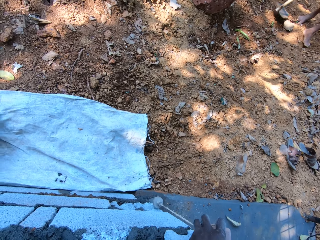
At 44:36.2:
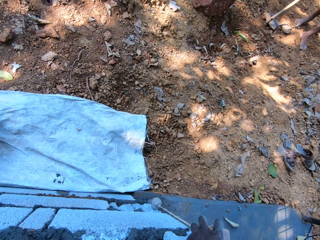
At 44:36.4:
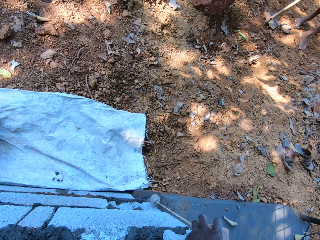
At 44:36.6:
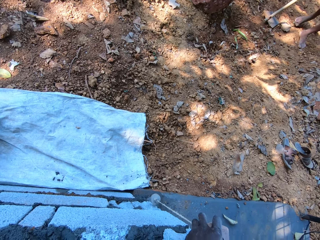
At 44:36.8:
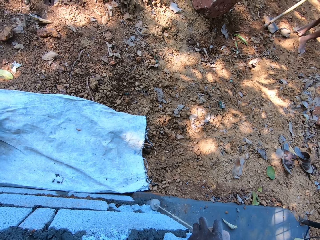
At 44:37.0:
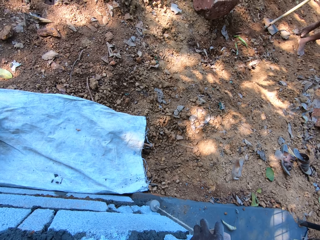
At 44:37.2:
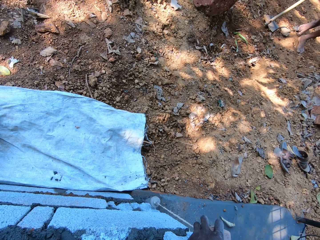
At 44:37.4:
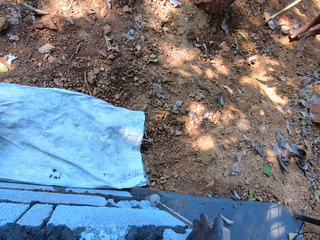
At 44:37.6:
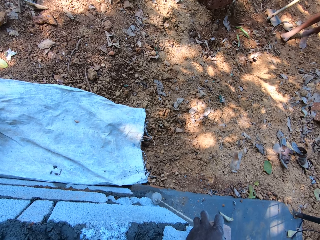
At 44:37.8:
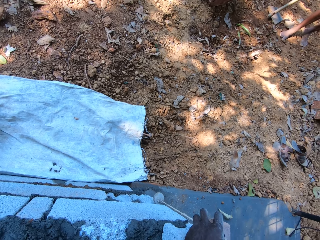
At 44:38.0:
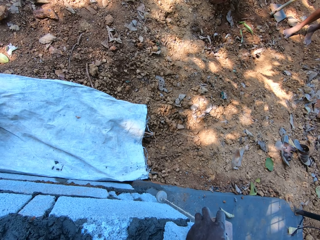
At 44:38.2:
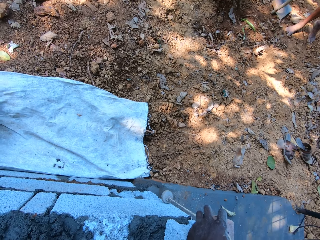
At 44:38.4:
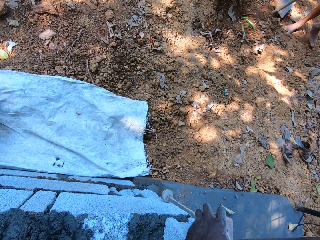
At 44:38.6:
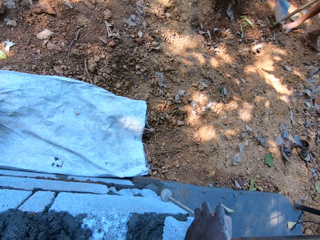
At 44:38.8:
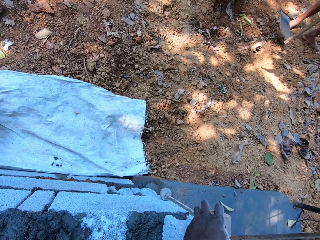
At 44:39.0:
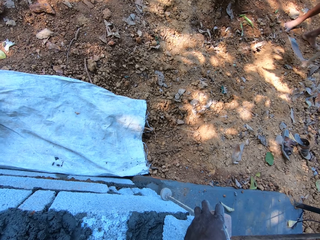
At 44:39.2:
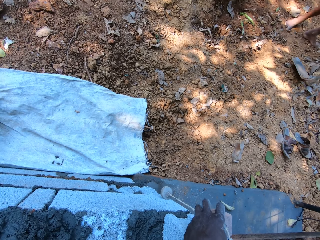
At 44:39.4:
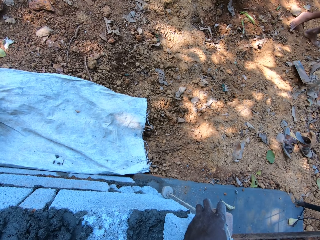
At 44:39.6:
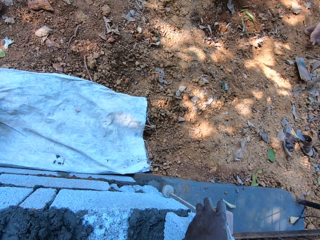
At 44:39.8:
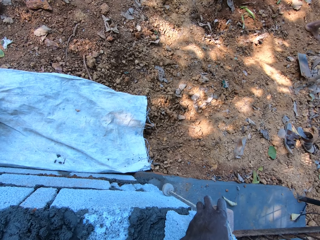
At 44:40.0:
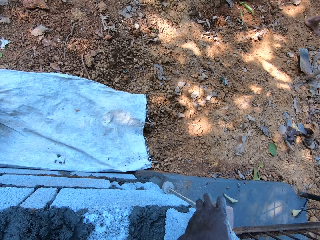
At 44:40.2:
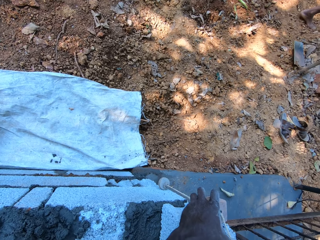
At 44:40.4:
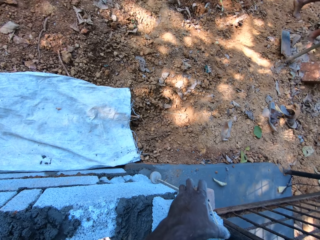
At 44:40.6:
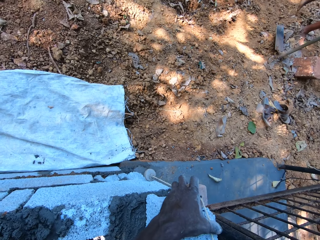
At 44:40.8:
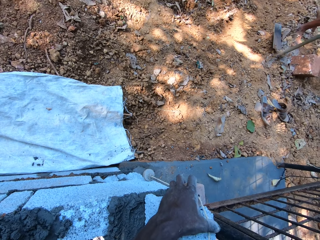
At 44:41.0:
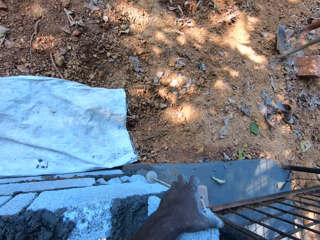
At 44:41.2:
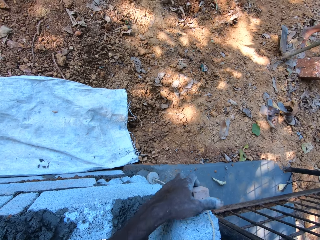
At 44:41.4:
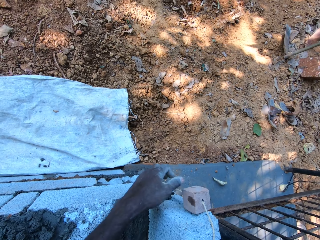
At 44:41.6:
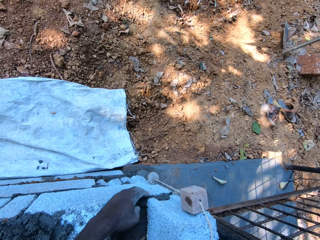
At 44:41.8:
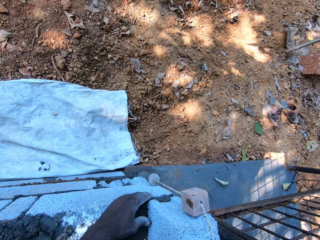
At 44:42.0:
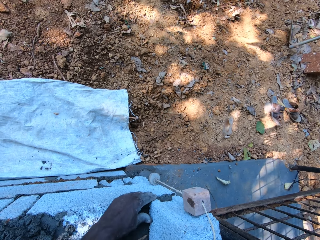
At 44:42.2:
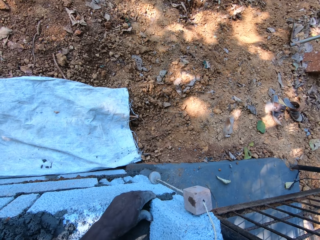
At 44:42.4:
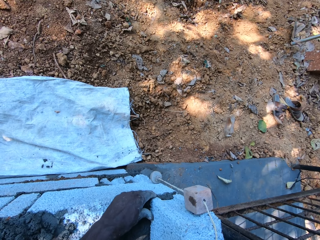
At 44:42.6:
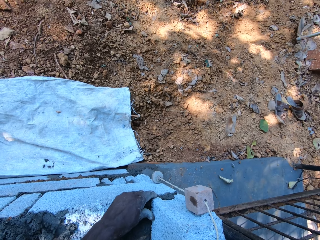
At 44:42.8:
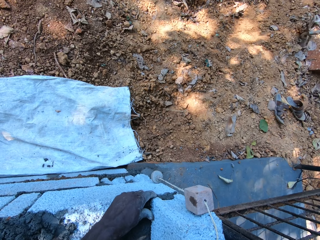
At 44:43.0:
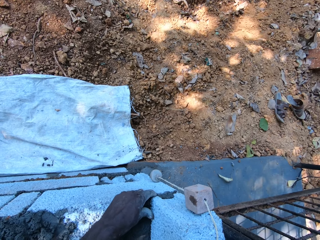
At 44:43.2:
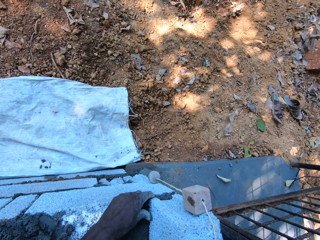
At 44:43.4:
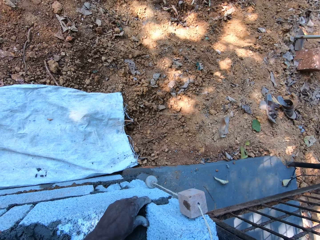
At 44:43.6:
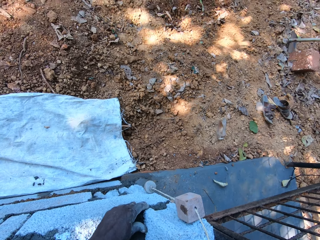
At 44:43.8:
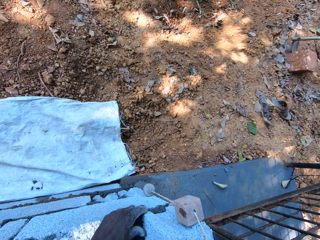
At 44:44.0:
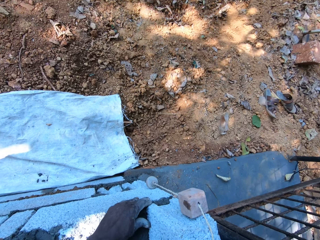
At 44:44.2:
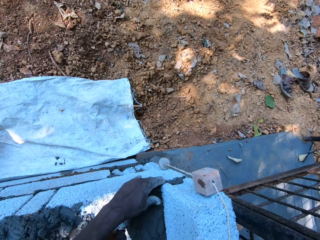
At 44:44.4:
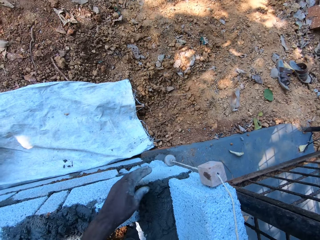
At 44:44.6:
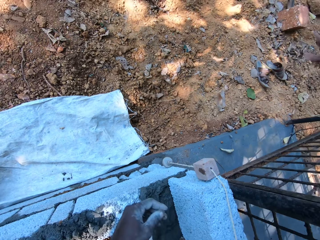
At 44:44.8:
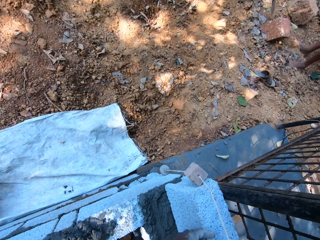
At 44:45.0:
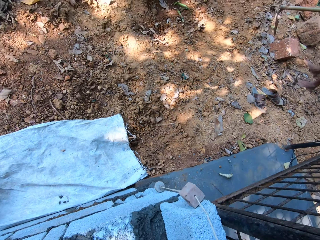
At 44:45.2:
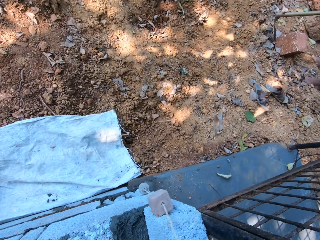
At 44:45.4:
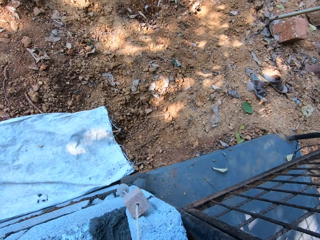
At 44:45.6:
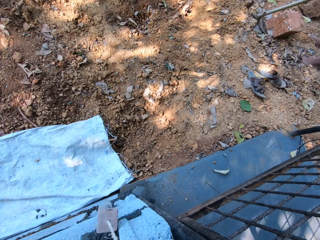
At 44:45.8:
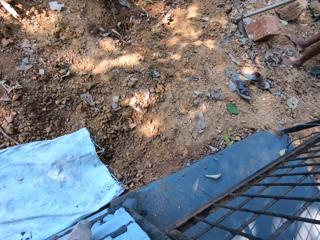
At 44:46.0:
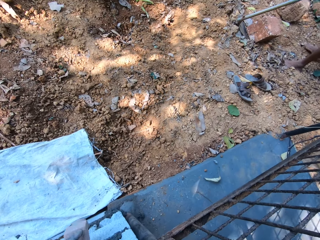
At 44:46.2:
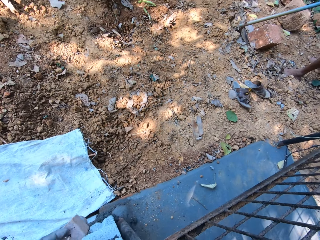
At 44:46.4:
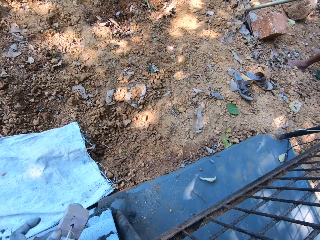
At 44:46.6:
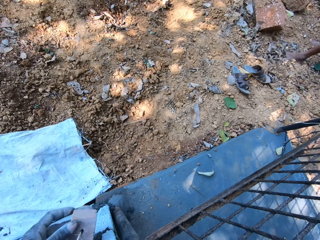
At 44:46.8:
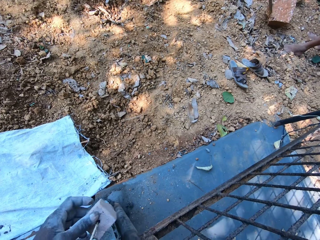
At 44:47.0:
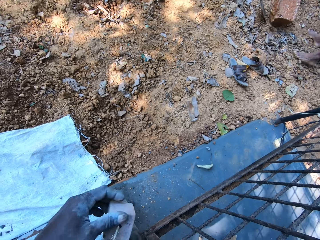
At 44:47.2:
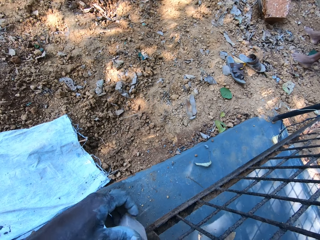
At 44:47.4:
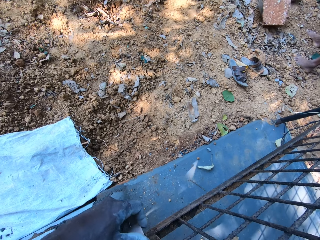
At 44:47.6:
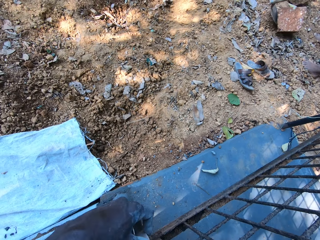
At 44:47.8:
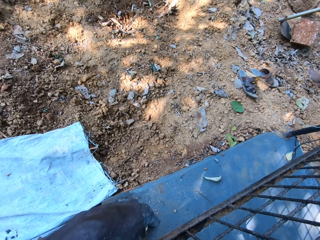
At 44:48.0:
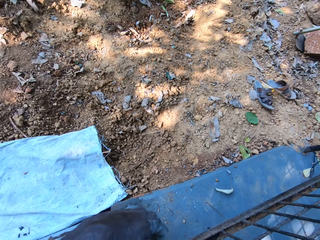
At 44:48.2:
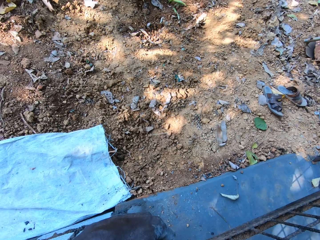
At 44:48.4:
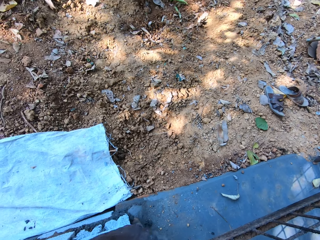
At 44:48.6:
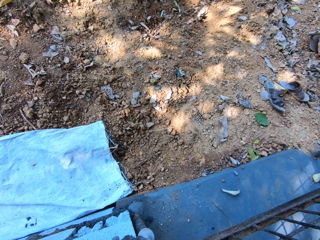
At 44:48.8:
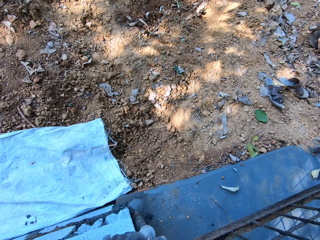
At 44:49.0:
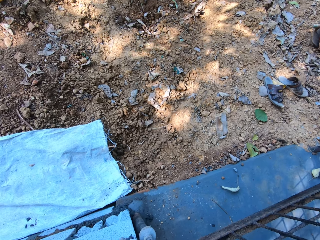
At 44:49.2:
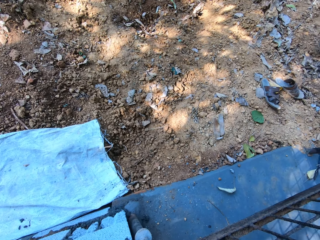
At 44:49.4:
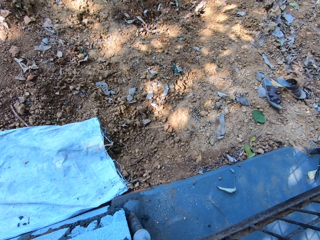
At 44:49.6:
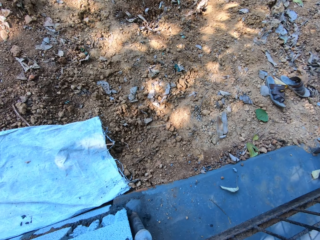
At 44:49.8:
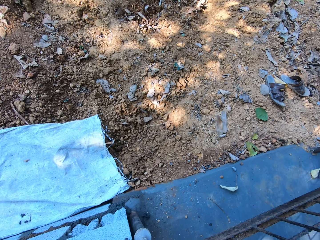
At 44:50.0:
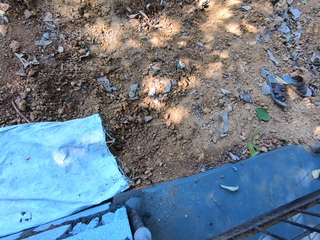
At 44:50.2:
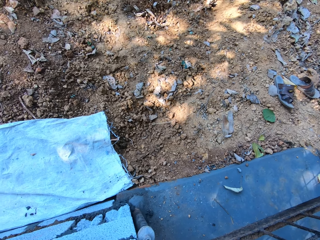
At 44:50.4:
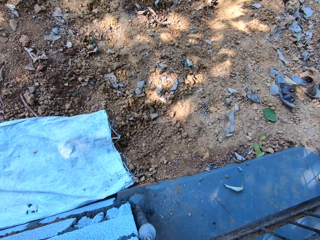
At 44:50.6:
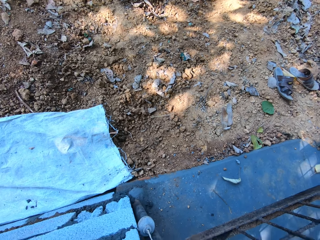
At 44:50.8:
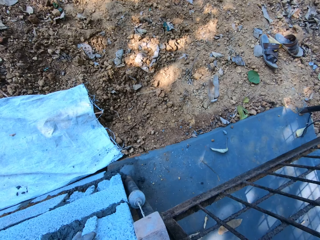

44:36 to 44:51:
The man drops the hoe in his right hand on the ground and walks. The camera wearer adjusts the molded block on the wall with both hands. The man digs the ground with the hoe. The camera wearer adjusts the threaded wood on the molded block on the wall with both hands. The man pulls a stone with the hoe. The camera wearer examines the concrete brick on a wall with a plumb bob.

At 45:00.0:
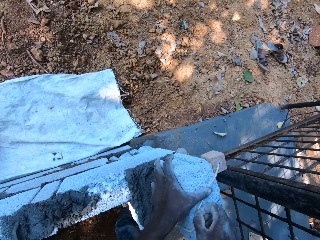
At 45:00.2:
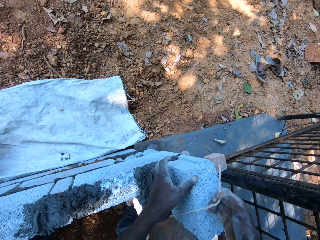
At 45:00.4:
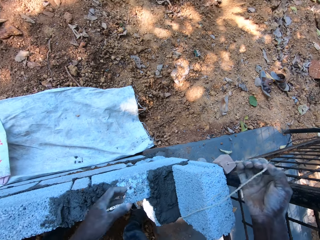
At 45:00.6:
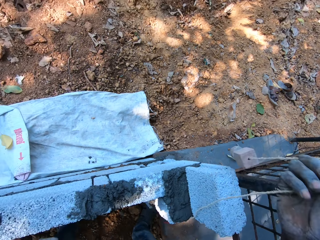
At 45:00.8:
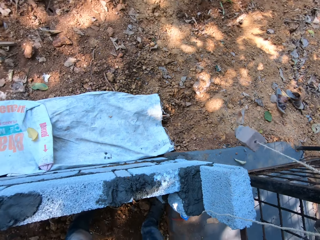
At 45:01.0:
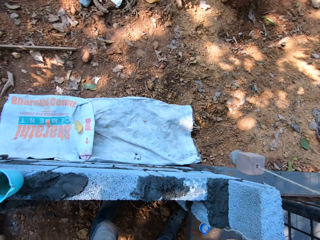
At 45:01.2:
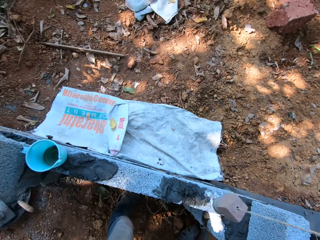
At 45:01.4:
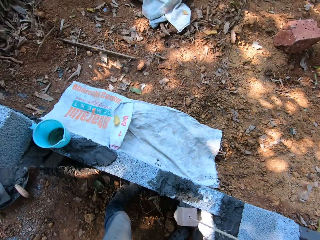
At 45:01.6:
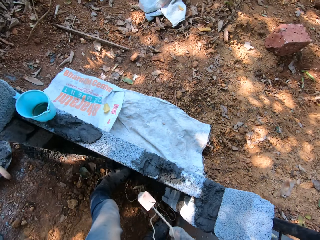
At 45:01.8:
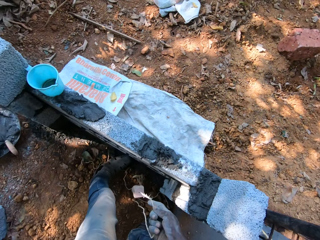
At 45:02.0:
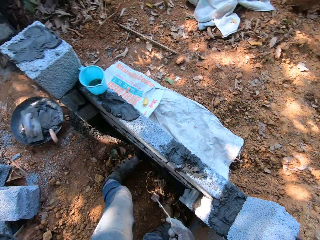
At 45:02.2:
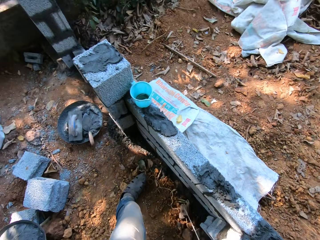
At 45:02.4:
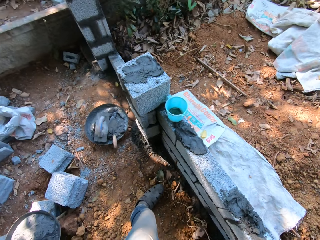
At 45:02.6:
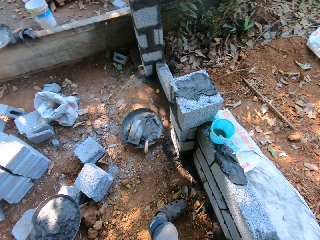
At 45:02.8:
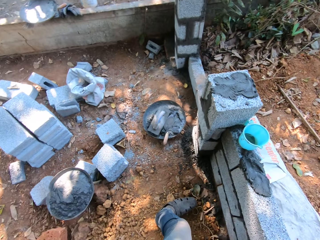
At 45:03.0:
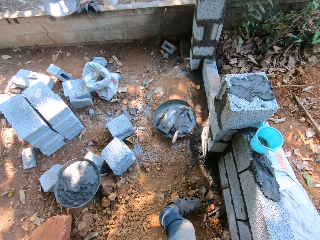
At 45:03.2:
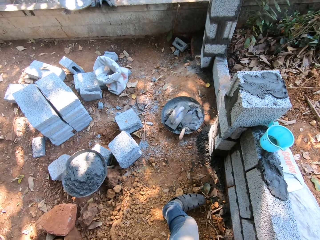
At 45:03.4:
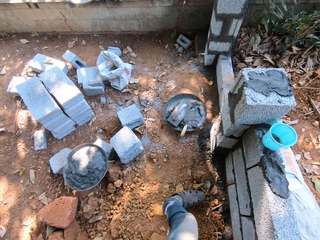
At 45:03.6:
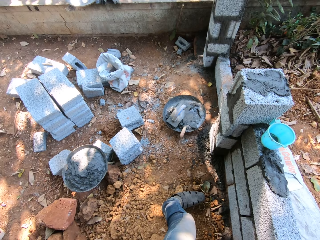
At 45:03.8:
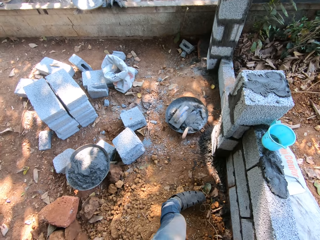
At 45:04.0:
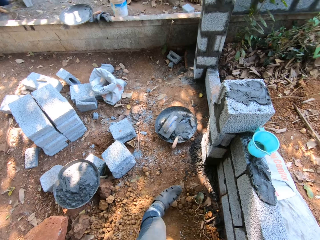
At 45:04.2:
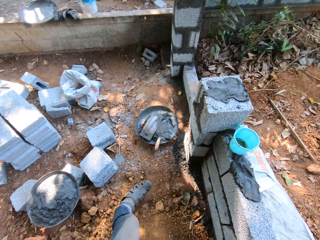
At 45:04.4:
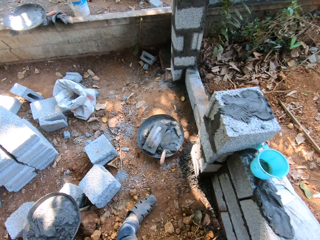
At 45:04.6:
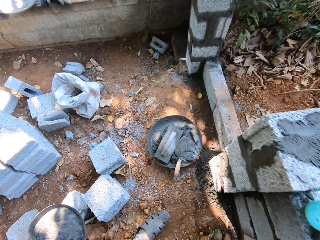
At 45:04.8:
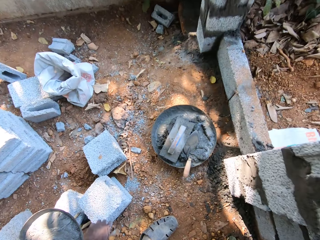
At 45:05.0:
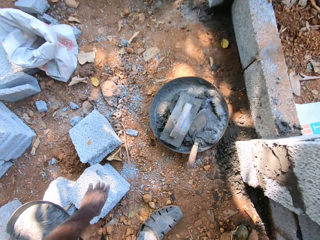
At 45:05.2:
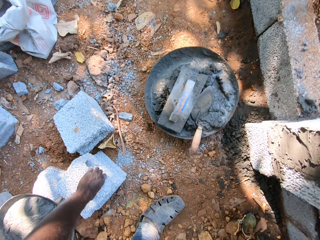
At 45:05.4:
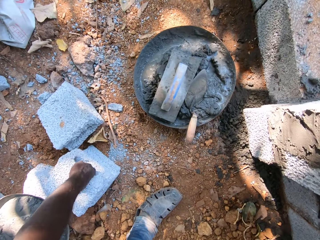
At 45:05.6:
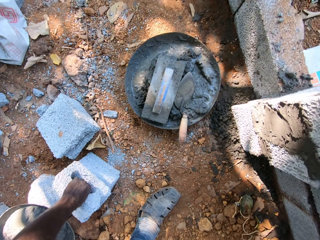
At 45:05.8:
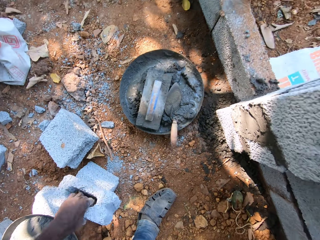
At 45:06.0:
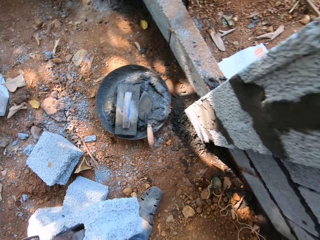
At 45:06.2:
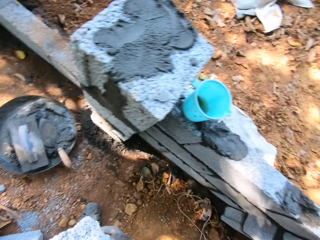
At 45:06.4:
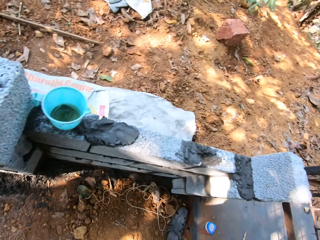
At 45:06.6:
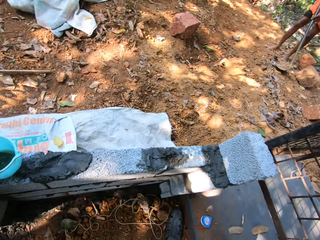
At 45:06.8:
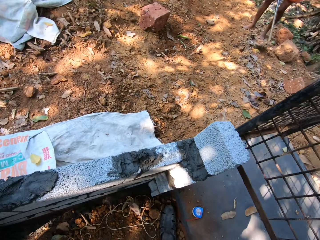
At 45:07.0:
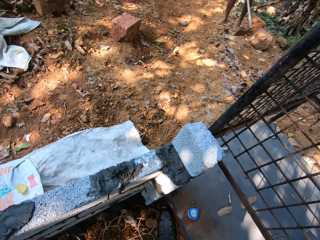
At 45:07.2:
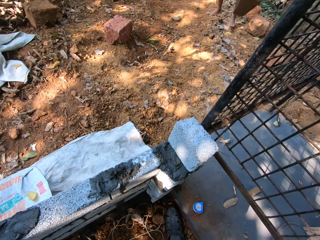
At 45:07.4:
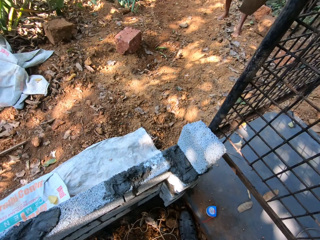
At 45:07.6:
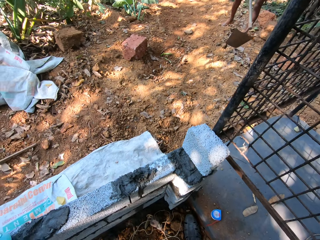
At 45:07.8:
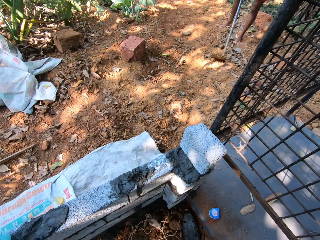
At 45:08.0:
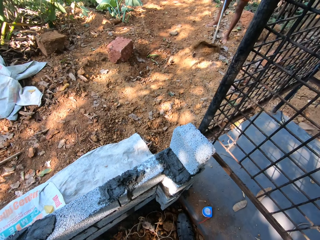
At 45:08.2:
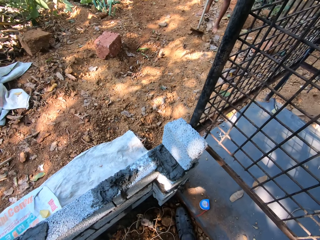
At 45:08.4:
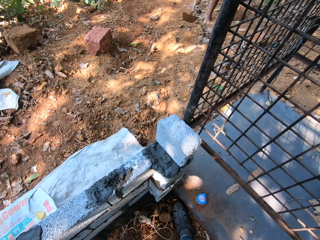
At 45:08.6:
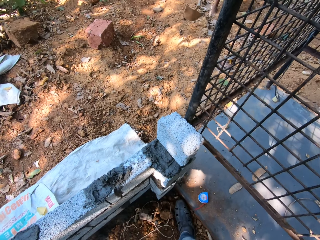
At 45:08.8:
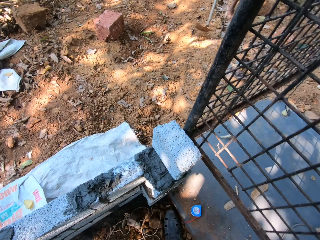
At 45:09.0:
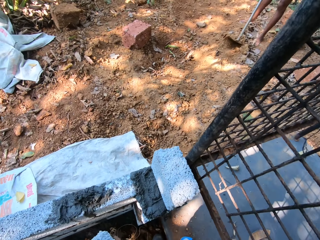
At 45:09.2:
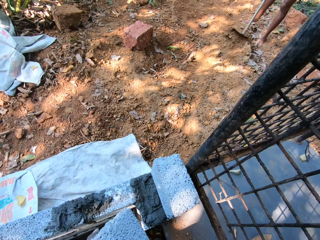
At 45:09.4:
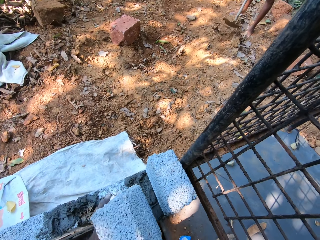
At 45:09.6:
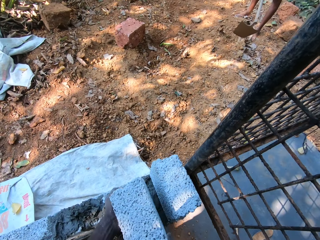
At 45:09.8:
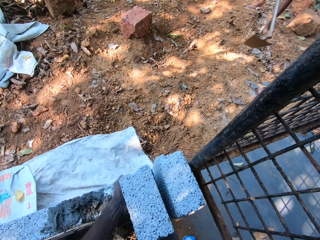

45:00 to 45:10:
The camera wearer picks the threaded wood or plumb bob from the molded block on the wall with his right hand. He drops the plumb bob on the ground, moves a leg, picks a molded block from the ground with his left hand, and looks around. A man pulls a stone with a hoe. The man digs the ground with the hoe in both hands.
